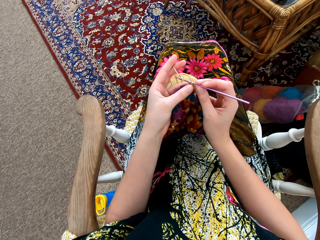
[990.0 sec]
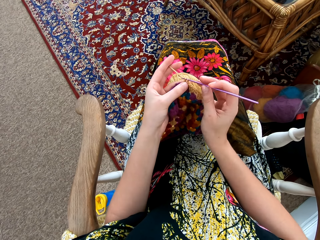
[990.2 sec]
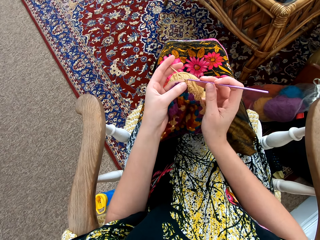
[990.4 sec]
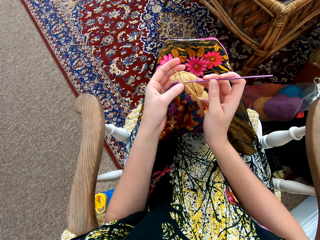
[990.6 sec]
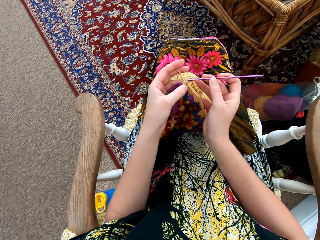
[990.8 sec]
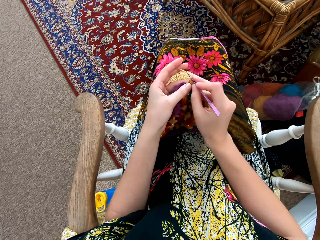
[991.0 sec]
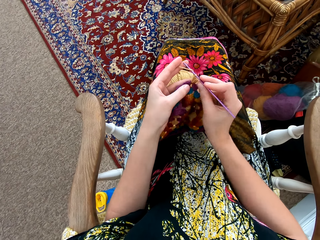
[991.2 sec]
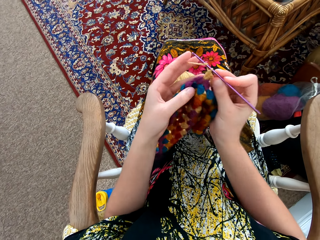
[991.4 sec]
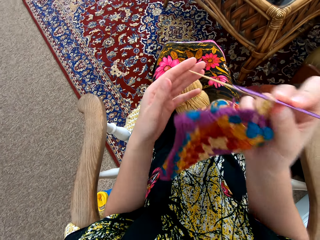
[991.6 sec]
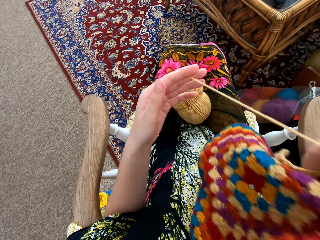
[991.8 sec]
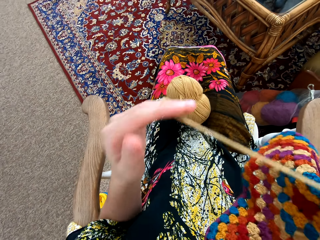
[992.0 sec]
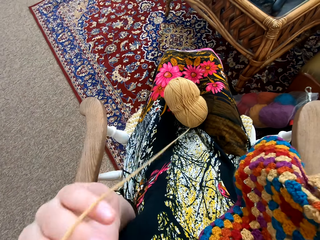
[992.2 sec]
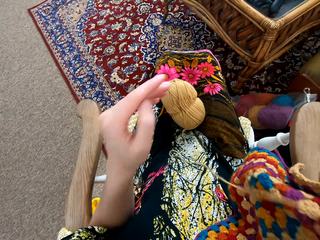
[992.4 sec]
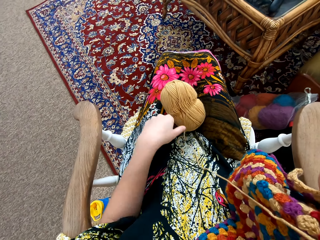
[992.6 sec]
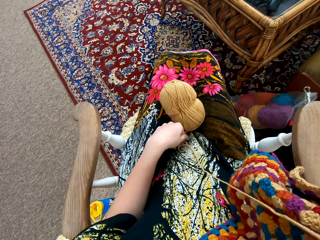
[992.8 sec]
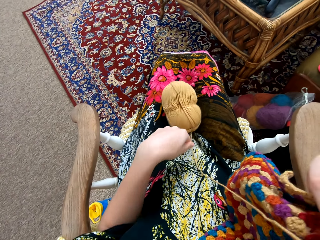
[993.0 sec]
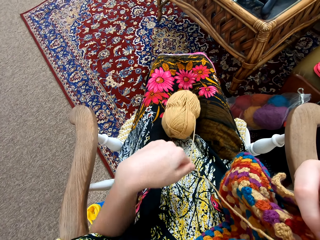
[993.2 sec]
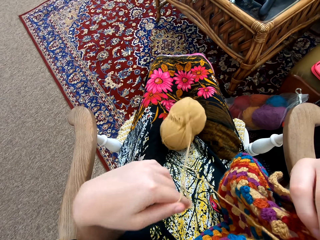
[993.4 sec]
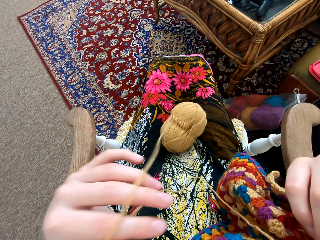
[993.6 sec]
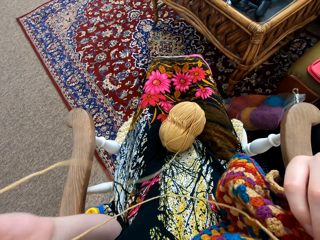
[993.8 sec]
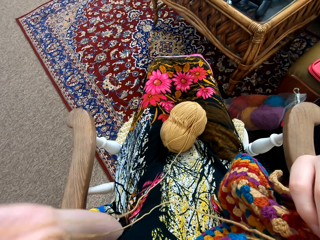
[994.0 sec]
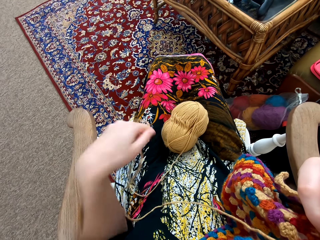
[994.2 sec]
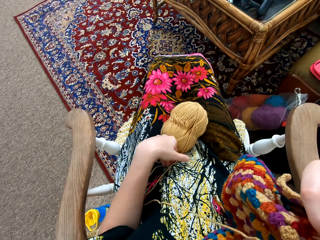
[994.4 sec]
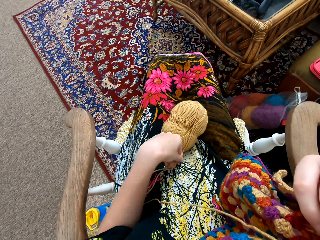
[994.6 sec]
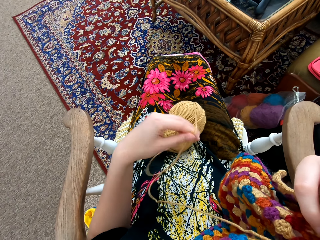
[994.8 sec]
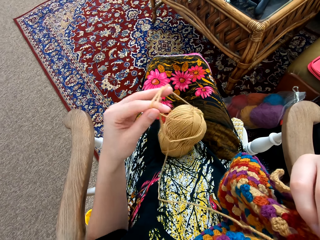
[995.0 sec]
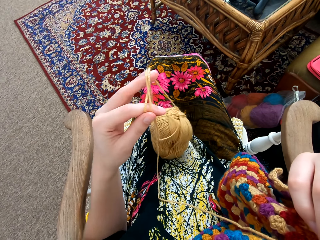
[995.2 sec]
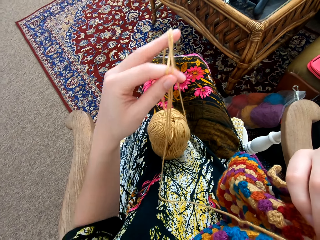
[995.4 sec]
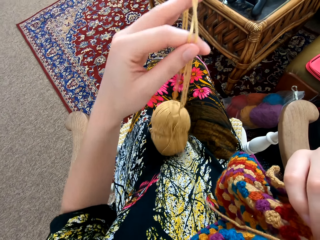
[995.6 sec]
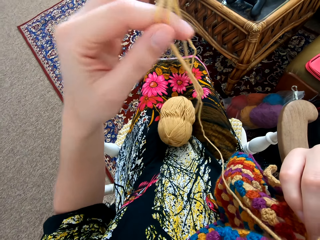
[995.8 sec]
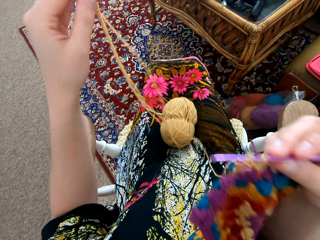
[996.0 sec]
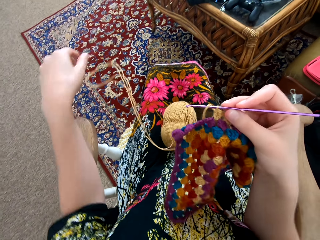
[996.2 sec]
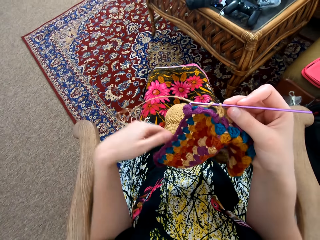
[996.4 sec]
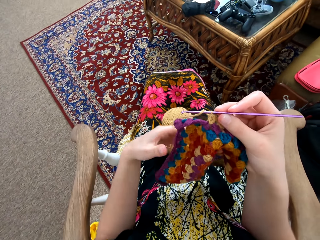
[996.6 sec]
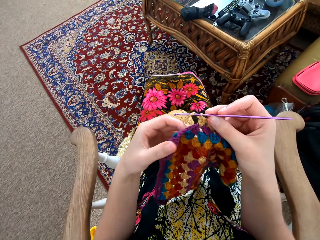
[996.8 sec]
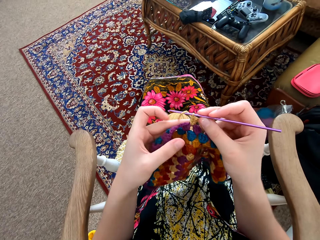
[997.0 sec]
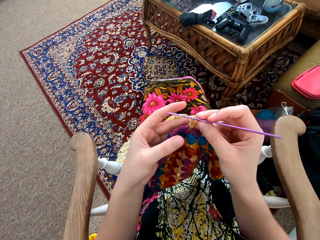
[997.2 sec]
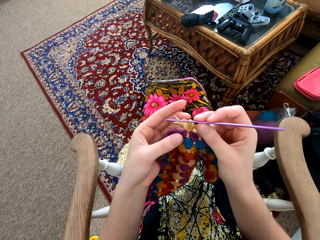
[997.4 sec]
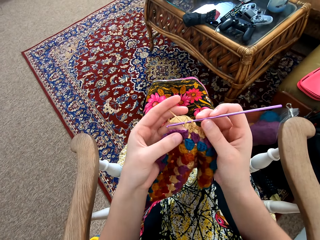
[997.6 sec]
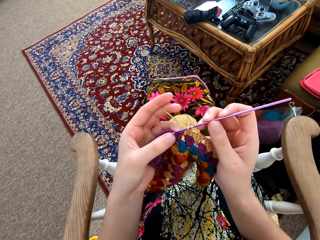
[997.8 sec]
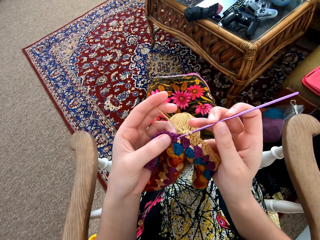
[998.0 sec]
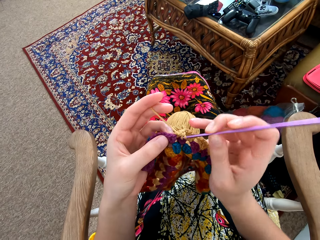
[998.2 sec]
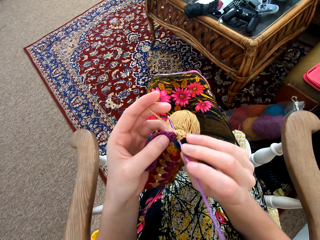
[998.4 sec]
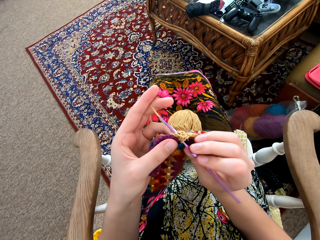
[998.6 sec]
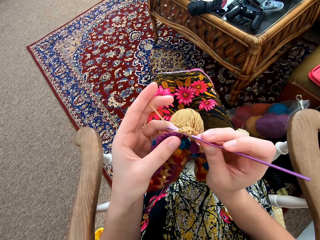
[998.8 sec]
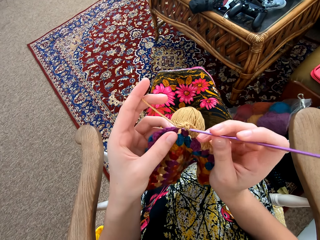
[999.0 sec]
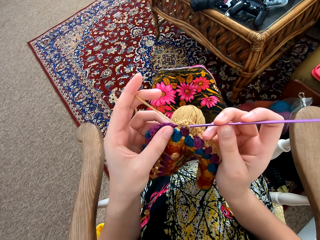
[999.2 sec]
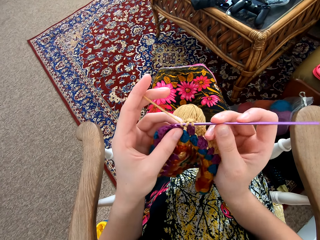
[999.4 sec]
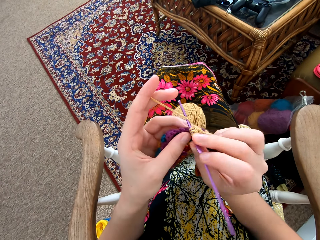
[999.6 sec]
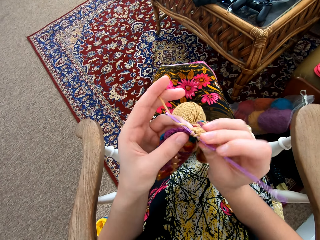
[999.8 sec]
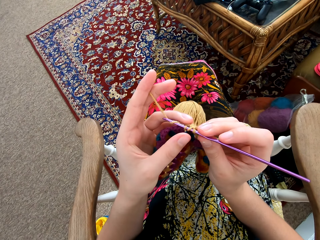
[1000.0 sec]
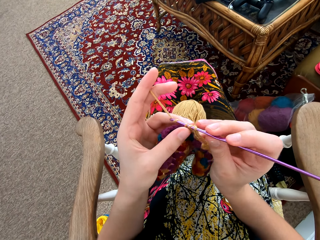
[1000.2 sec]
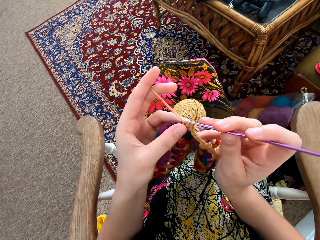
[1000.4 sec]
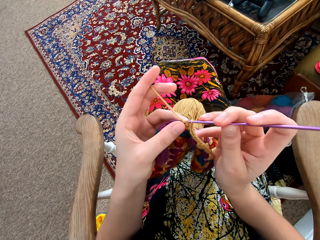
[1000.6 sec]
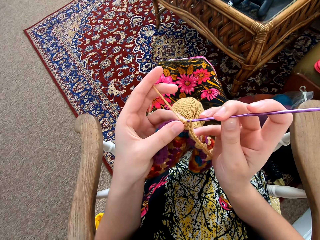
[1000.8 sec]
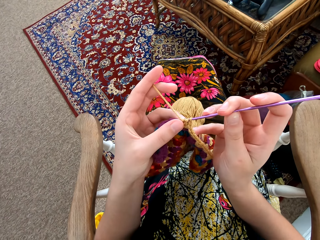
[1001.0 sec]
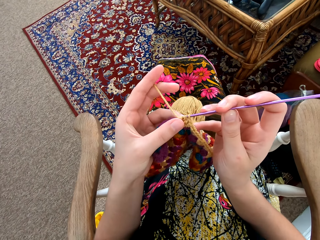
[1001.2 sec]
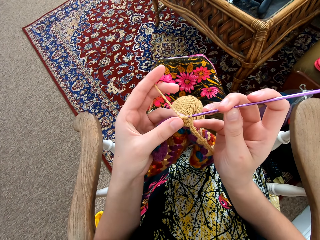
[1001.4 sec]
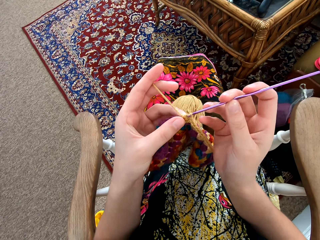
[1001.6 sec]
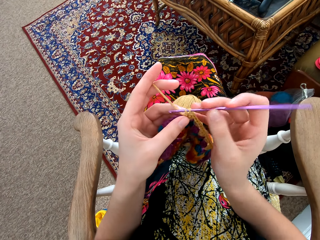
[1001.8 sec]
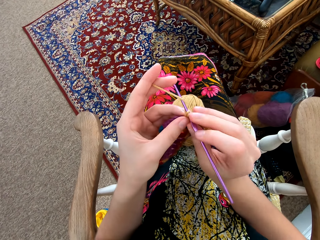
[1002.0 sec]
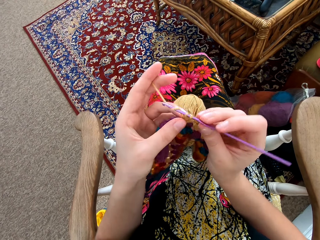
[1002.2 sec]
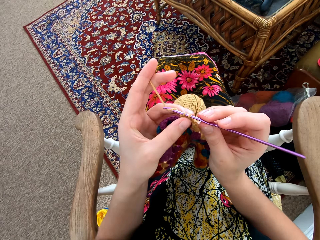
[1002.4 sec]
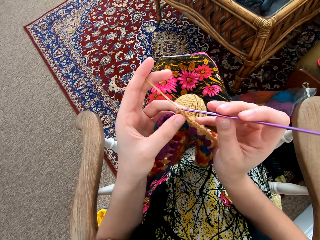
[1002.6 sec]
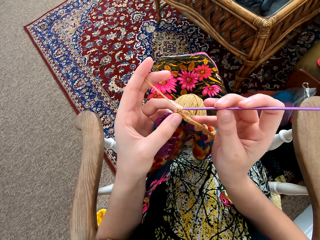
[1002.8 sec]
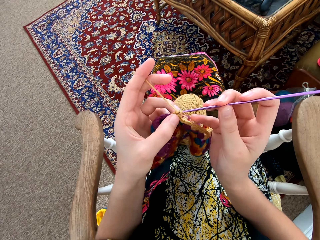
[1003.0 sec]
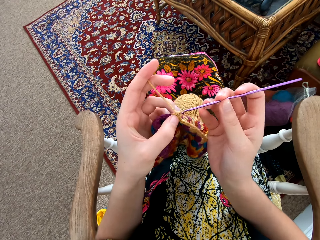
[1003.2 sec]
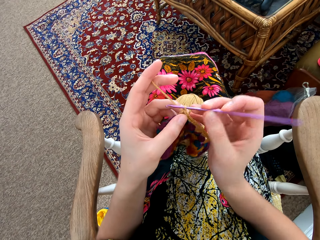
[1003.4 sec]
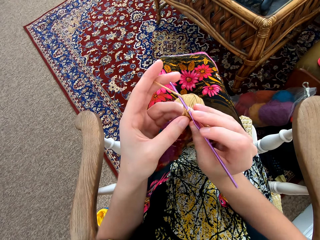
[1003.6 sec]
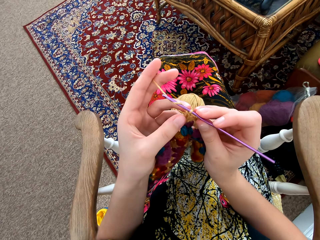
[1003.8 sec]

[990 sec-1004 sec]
The camera wearer pulls the thread. They stretch the weaving thread. They touch the garment. They knit the pattern with the weaving thread and a needle. They interlock a loop of thread with the crochet hook.

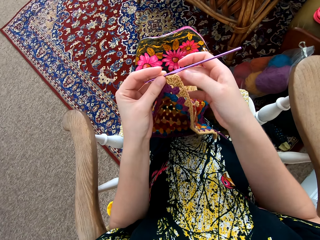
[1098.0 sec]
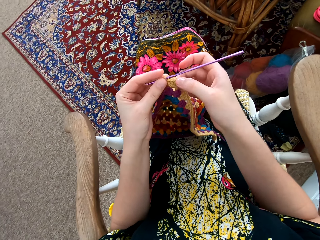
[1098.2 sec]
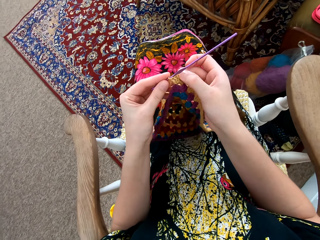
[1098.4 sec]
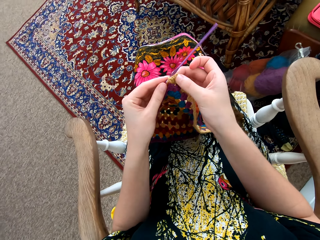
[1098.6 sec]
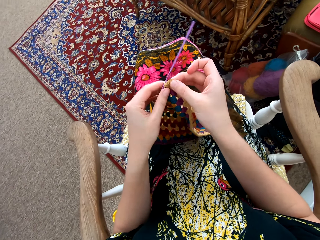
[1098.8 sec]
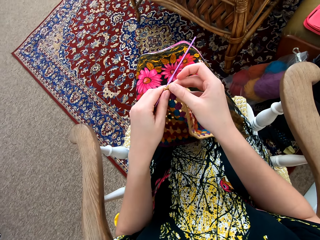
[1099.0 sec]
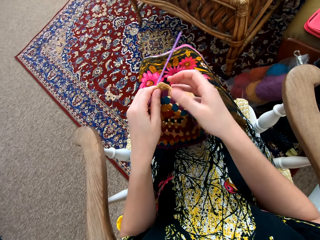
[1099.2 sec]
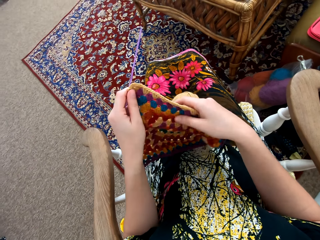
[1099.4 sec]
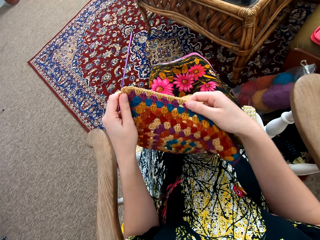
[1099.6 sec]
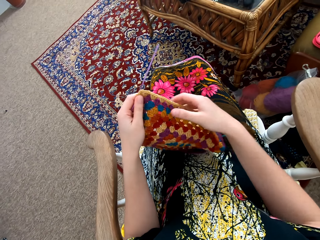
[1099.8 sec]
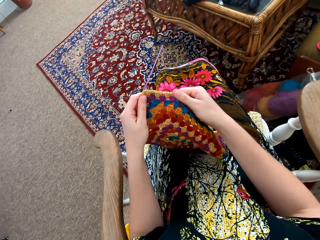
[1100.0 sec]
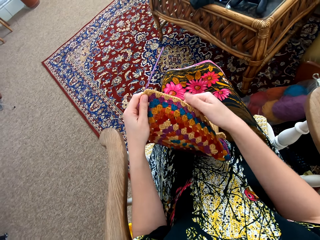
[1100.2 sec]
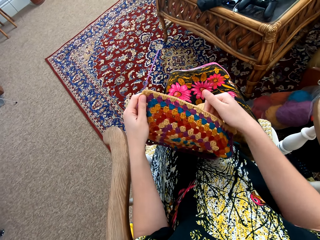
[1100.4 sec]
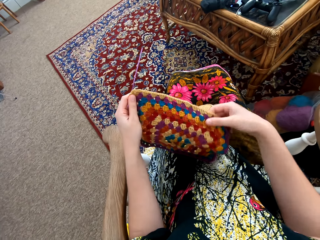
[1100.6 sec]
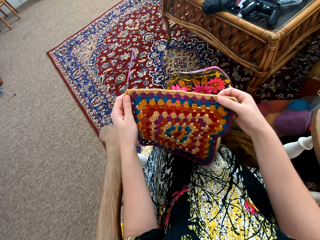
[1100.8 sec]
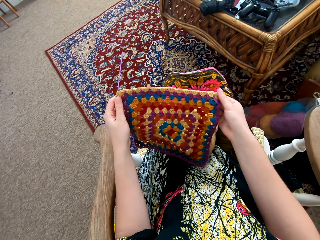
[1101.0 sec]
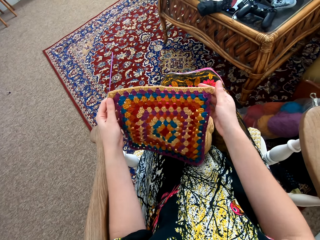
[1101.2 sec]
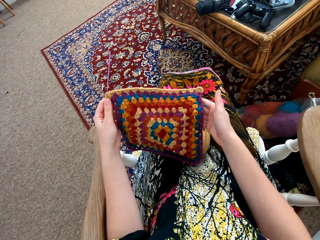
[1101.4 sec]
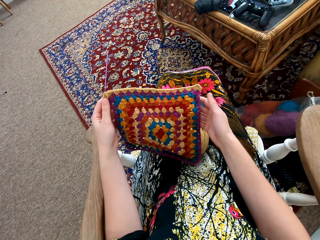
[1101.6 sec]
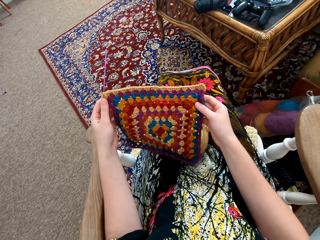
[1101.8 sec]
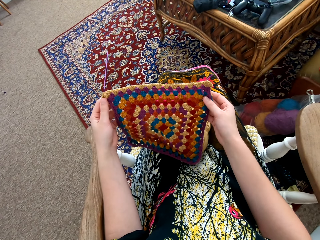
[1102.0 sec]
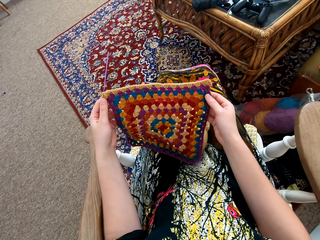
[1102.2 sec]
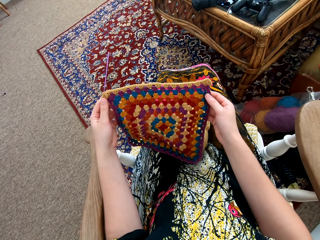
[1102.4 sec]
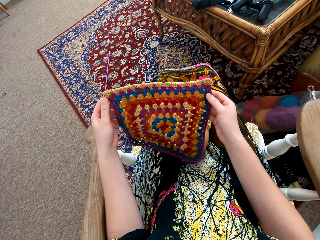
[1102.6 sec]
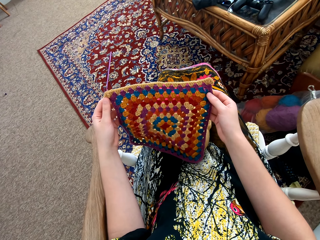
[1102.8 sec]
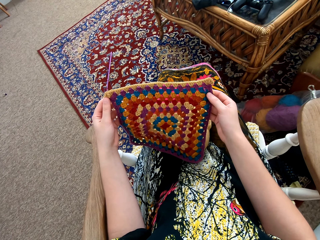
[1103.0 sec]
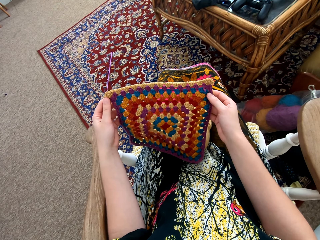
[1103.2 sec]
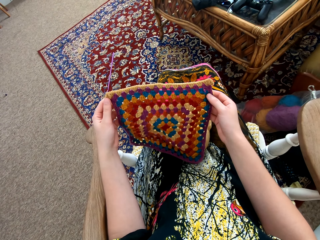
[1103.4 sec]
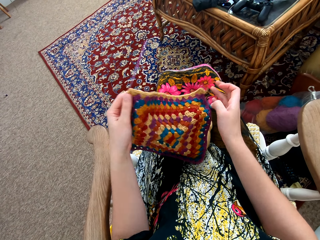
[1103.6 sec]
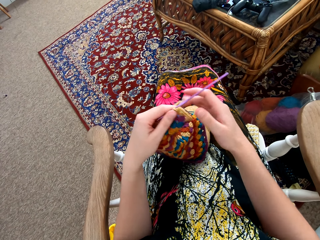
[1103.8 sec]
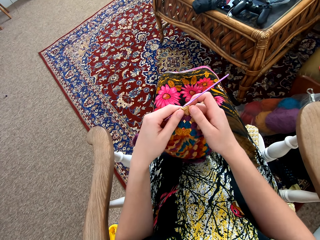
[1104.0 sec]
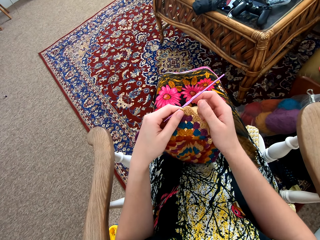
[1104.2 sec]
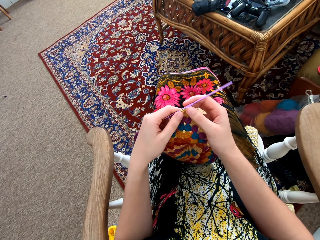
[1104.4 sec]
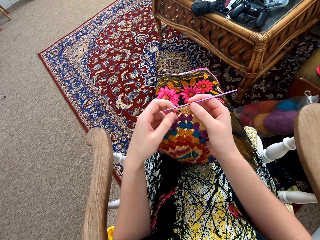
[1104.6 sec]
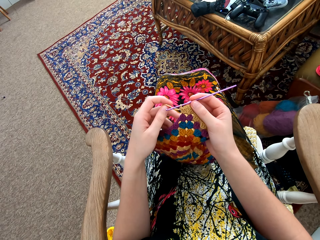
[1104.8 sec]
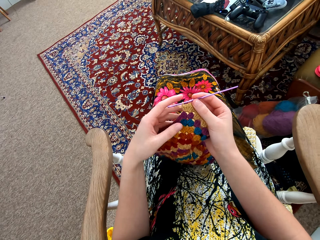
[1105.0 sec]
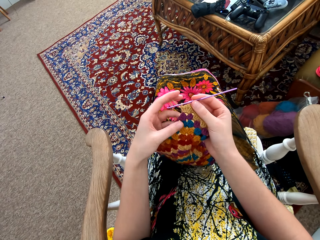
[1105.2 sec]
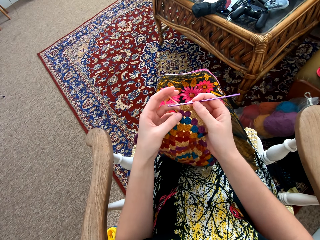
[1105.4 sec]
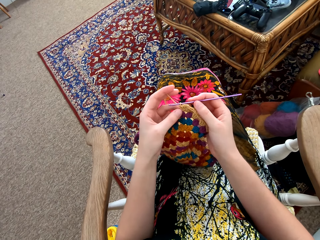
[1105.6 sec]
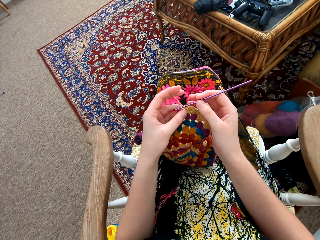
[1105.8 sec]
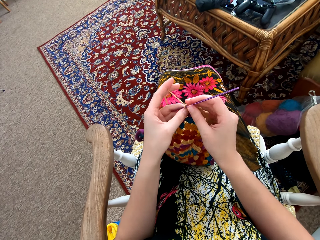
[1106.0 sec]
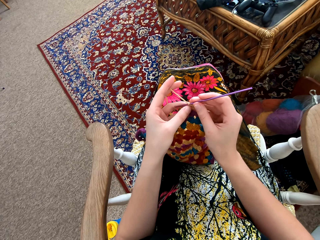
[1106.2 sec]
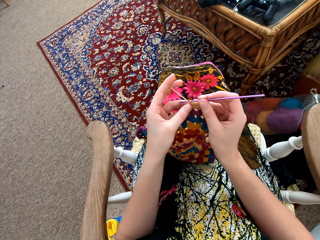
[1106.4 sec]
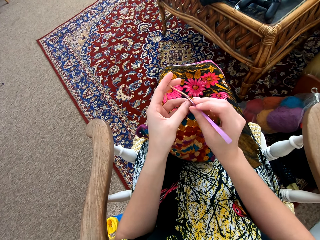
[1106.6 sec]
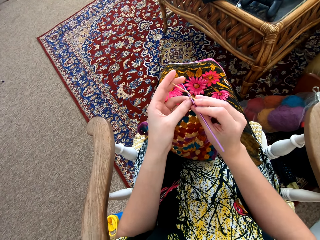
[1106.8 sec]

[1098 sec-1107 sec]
The camera wearer holds the garment with both hands. They spread the knitting pattern with their hands. They look at the garment. They hold the crochet hook with their hand. They knit the pattern with the needle.
